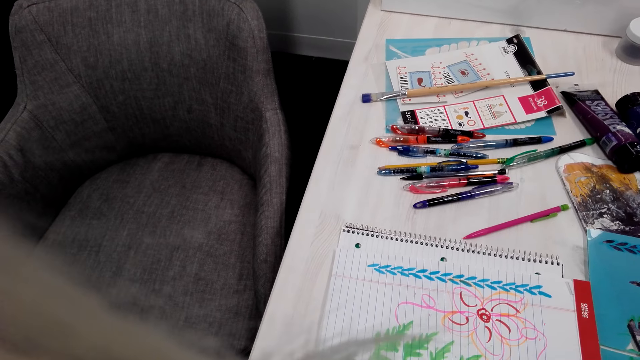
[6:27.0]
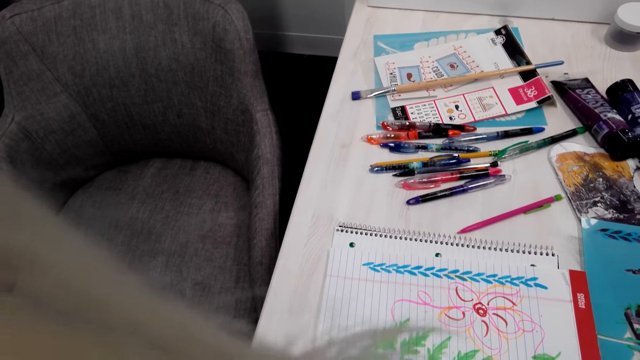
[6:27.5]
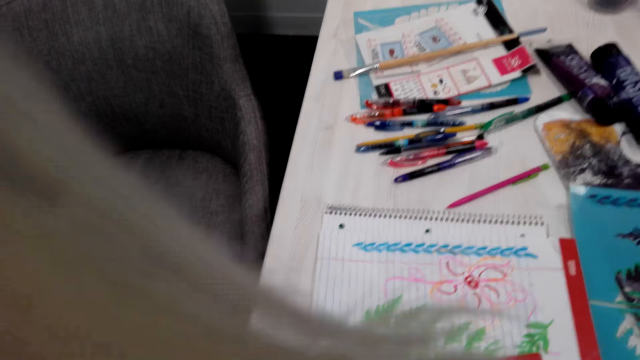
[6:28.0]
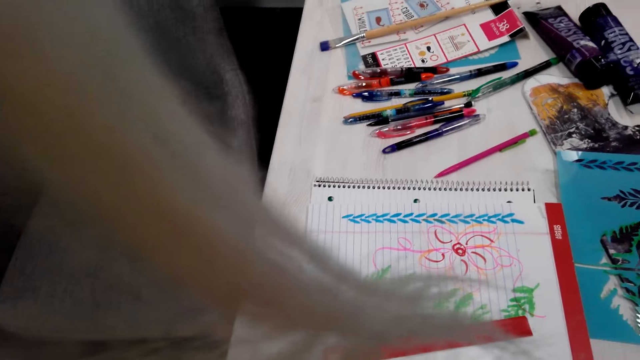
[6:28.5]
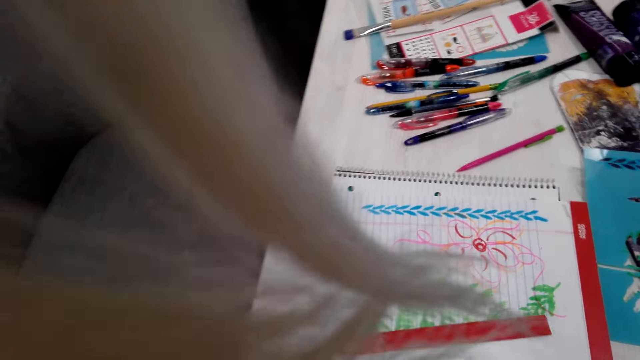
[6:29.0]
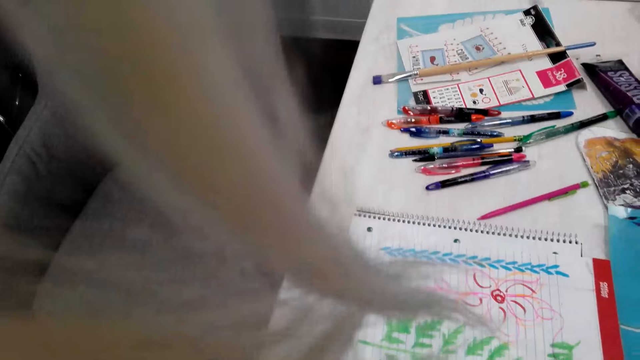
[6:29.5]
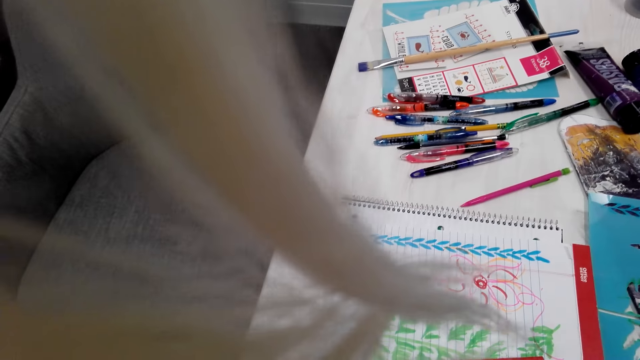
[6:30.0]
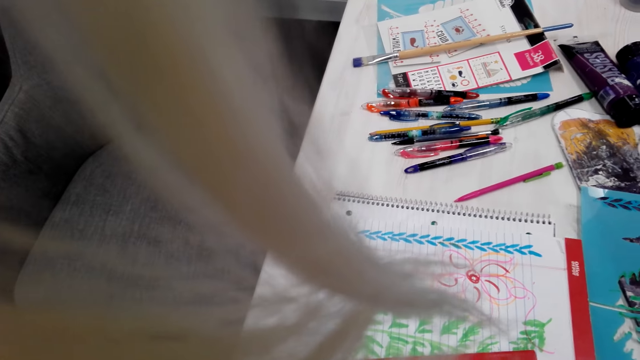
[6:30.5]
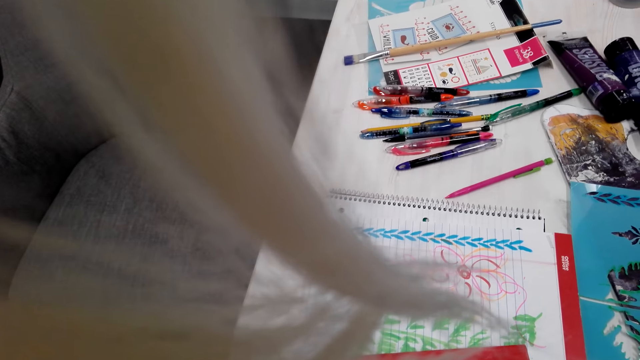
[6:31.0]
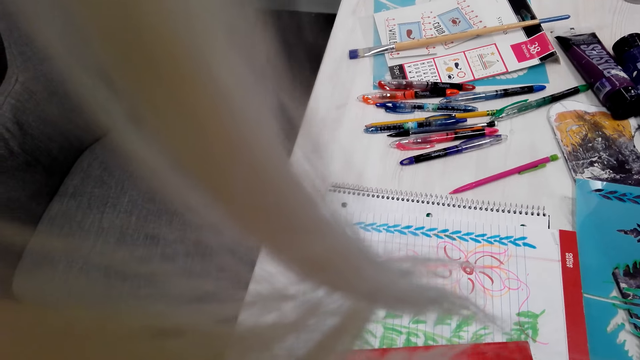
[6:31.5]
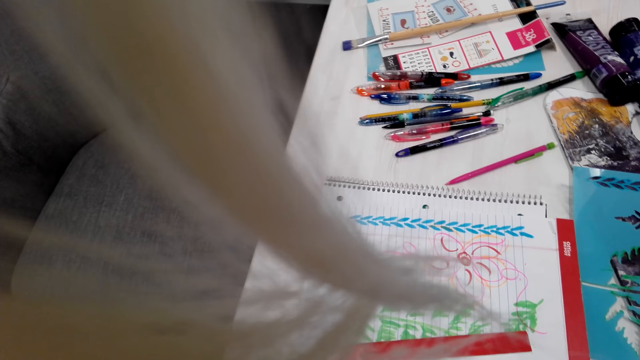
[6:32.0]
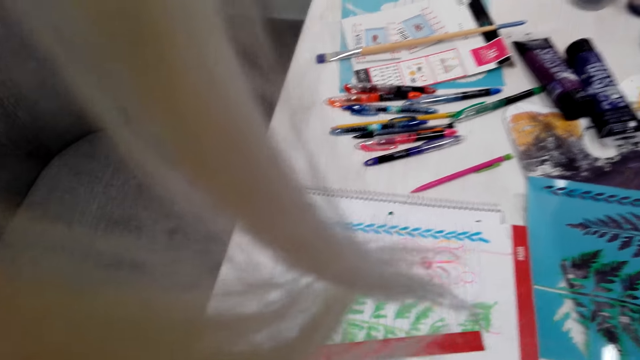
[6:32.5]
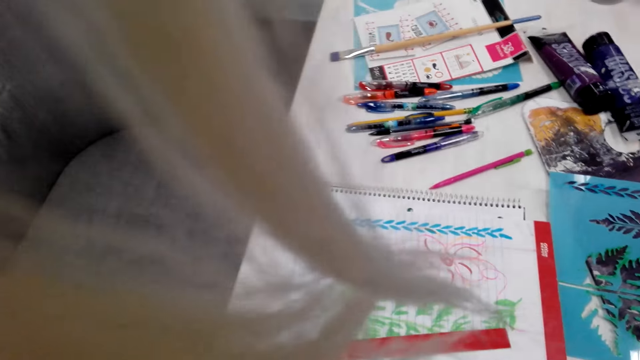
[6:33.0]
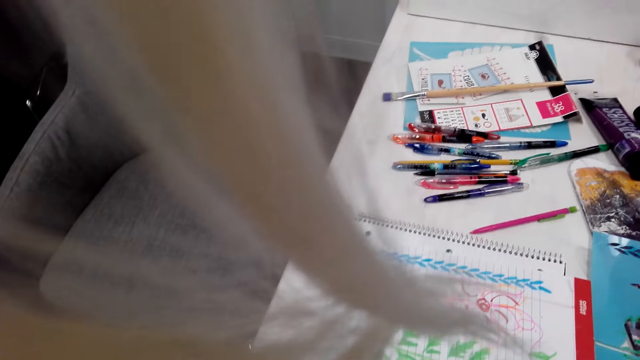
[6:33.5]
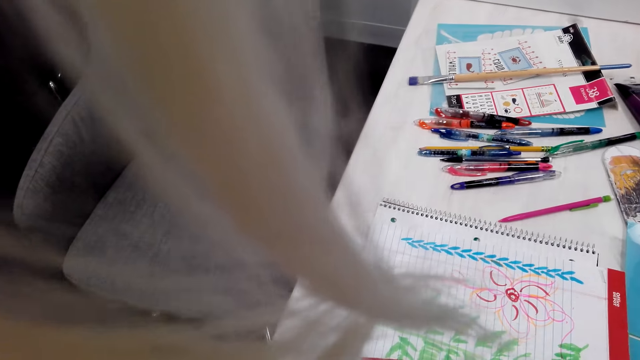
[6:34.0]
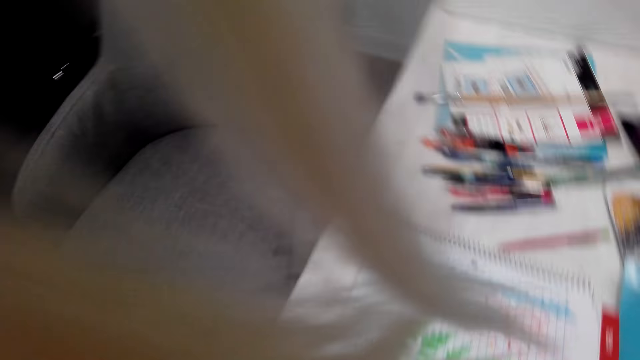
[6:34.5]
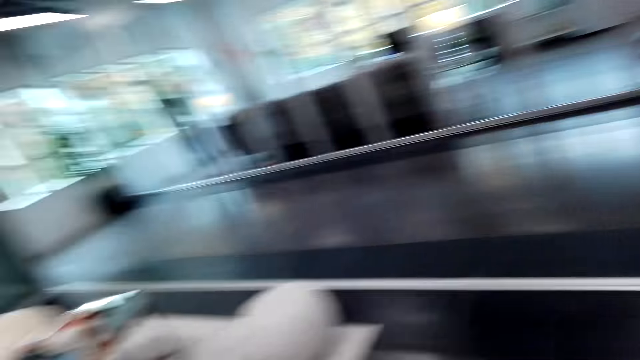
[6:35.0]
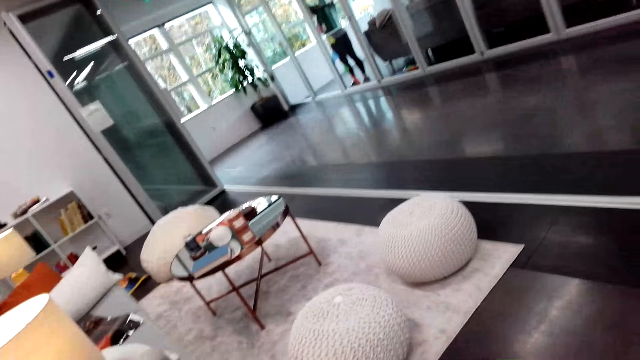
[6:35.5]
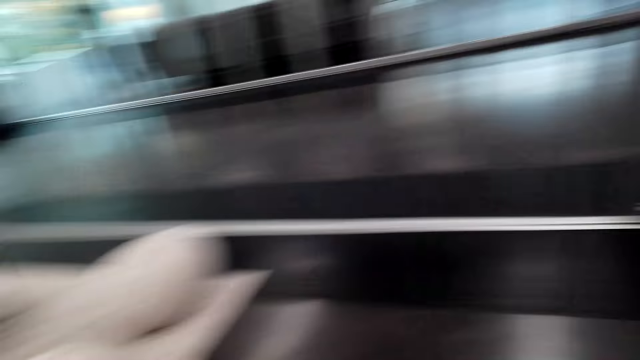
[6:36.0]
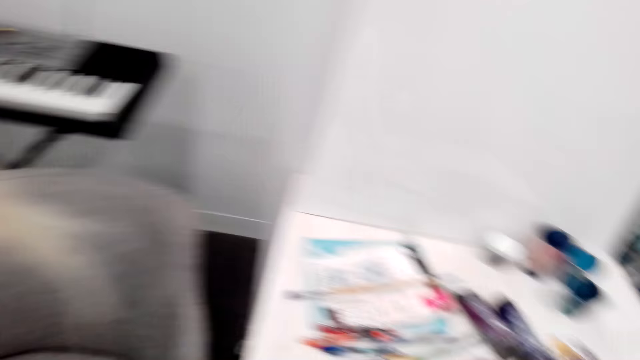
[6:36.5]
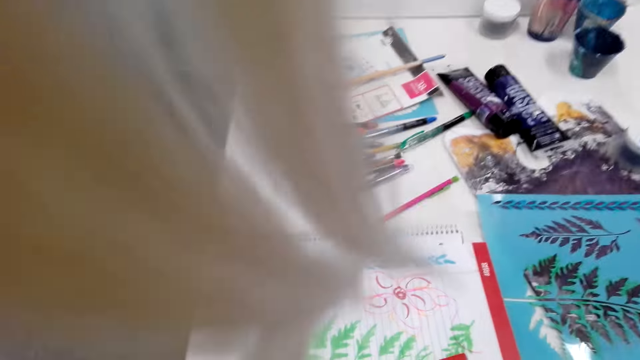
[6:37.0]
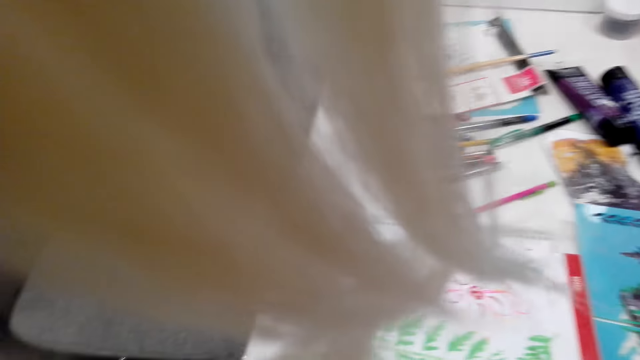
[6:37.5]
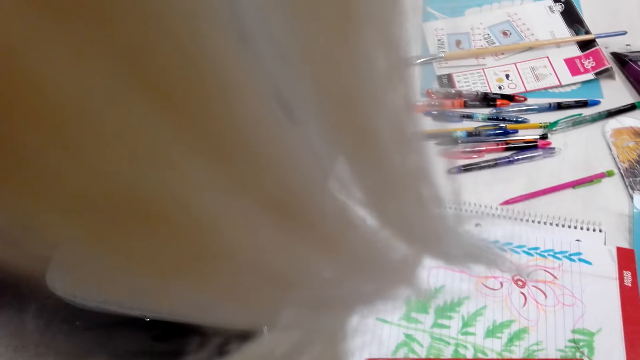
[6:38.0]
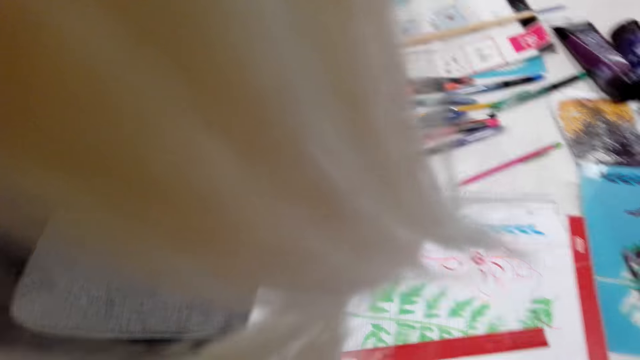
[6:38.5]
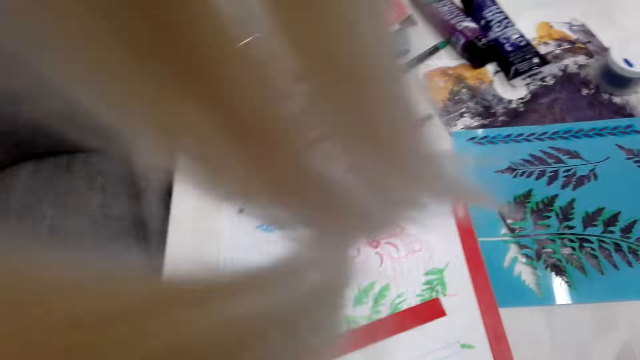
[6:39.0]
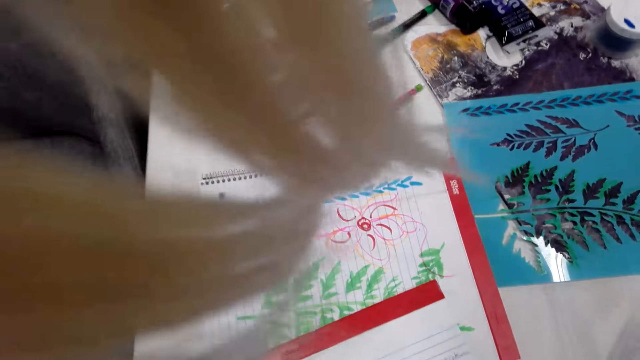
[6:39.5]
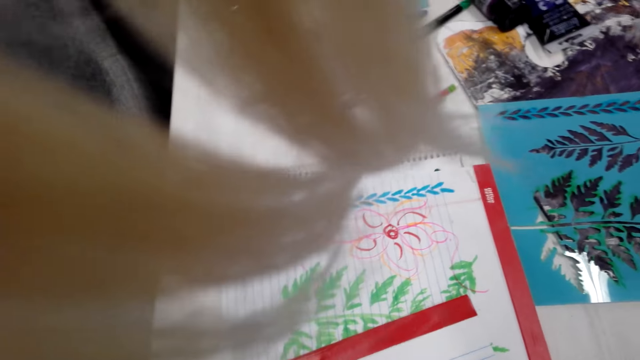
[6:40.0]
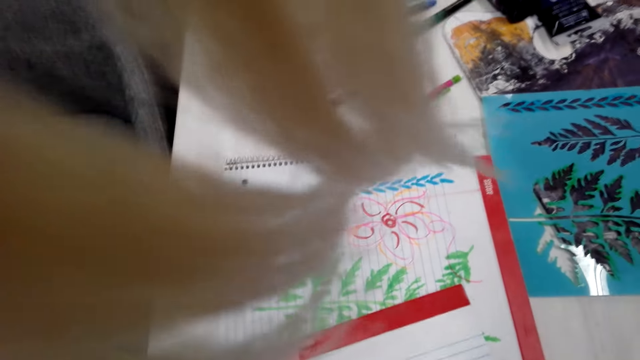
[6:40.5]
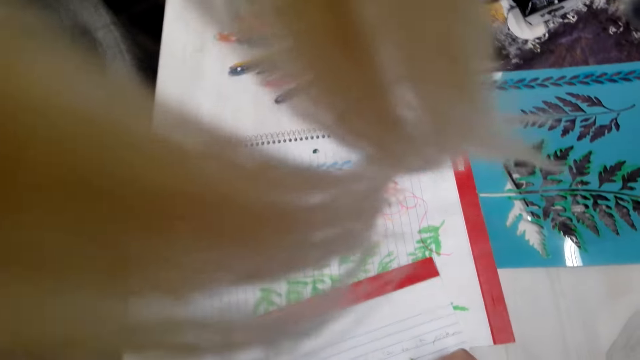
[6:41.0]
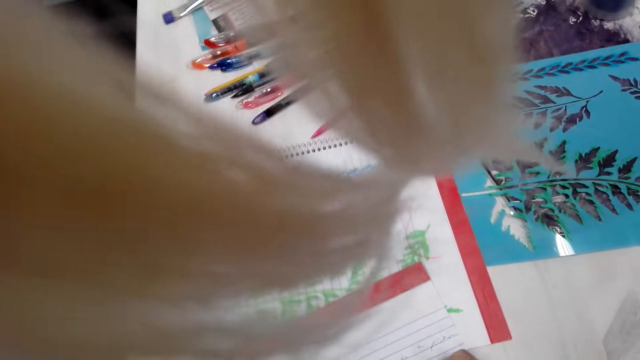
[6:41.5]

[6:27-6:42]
The camera wearer writes. They look at the picture. They look around. They write.

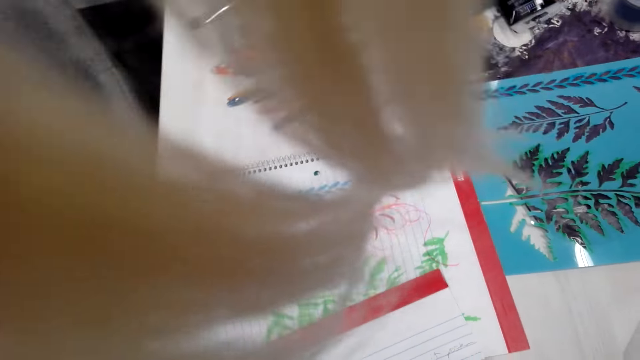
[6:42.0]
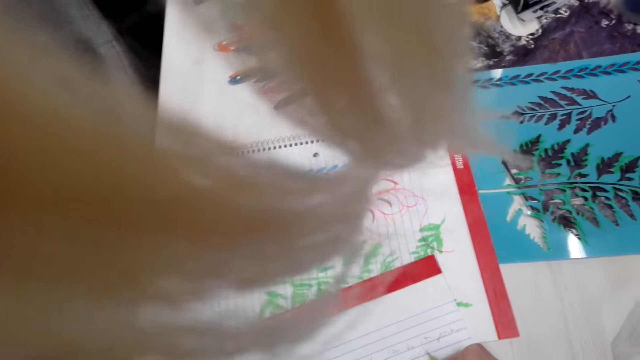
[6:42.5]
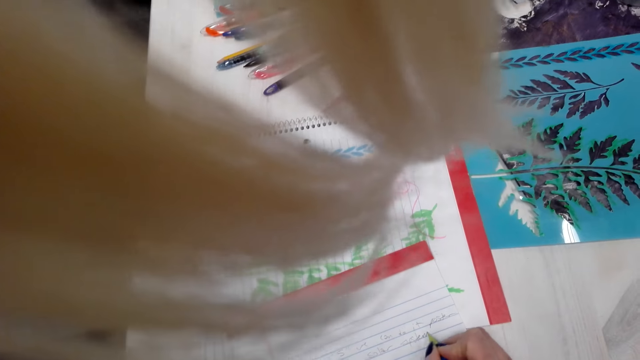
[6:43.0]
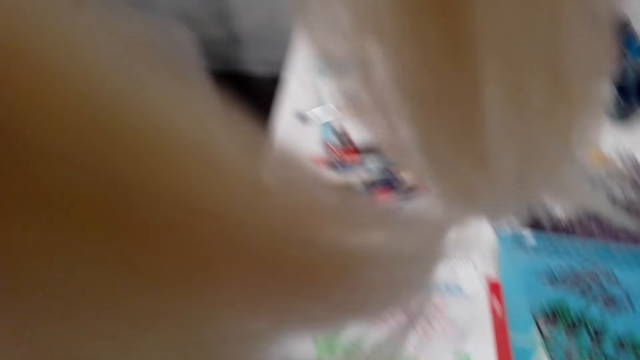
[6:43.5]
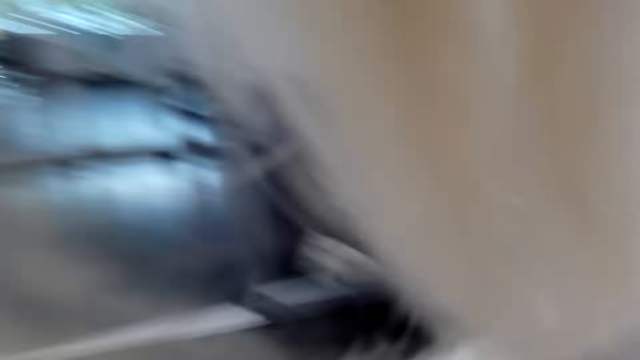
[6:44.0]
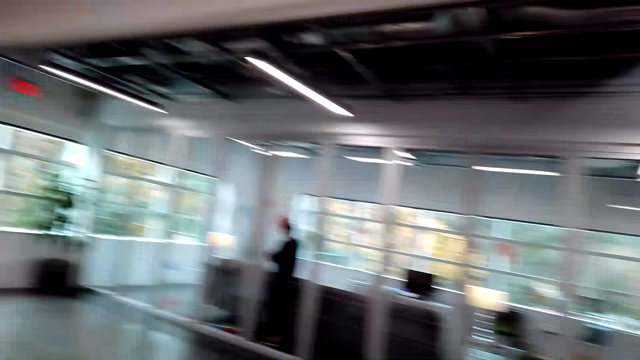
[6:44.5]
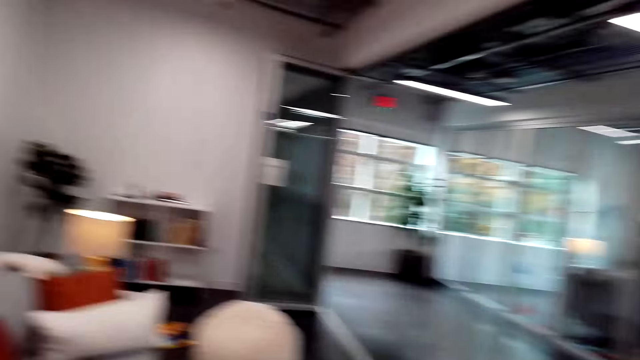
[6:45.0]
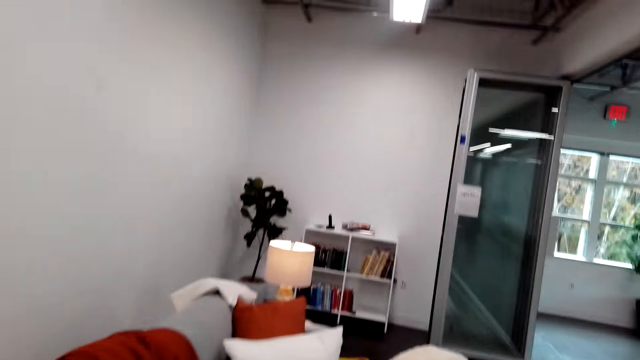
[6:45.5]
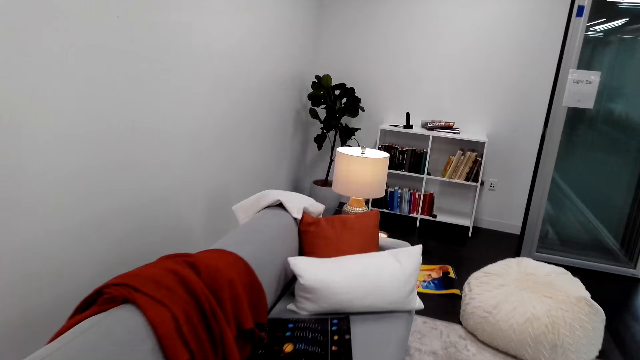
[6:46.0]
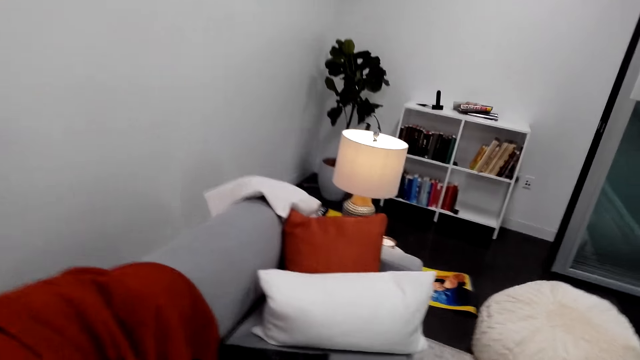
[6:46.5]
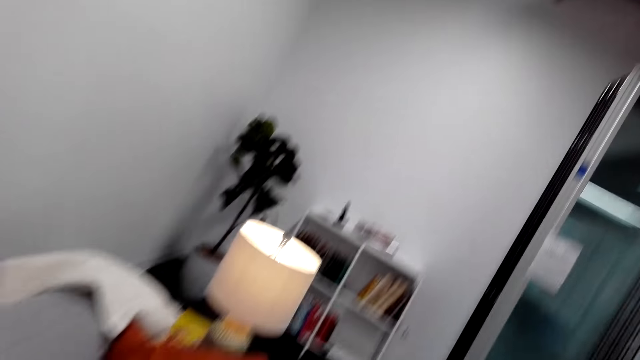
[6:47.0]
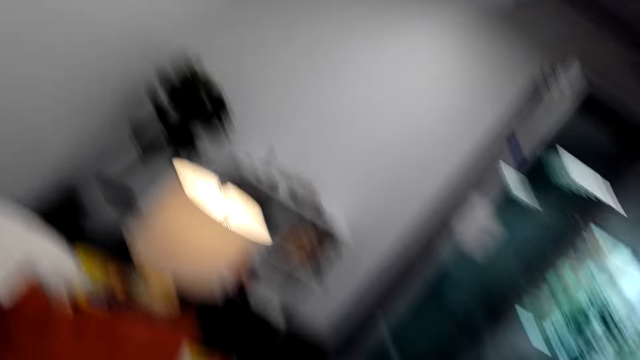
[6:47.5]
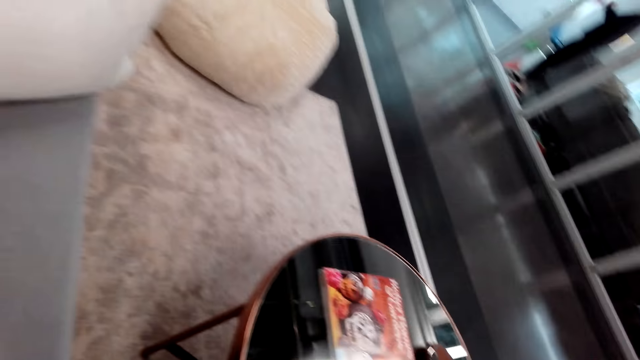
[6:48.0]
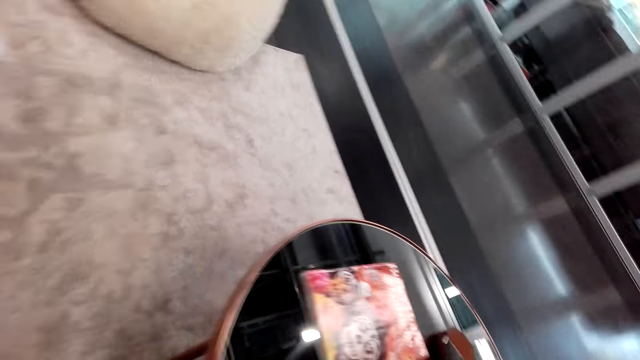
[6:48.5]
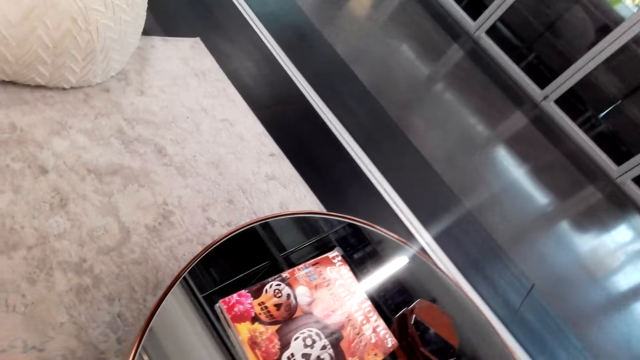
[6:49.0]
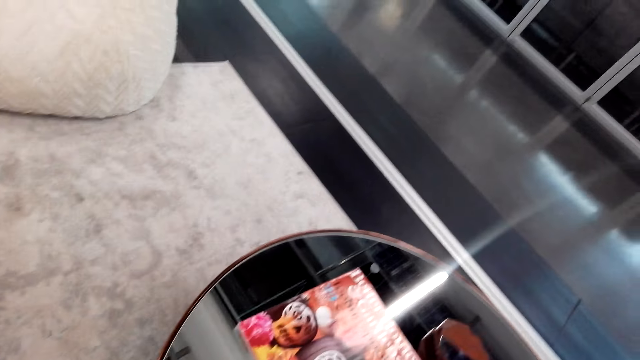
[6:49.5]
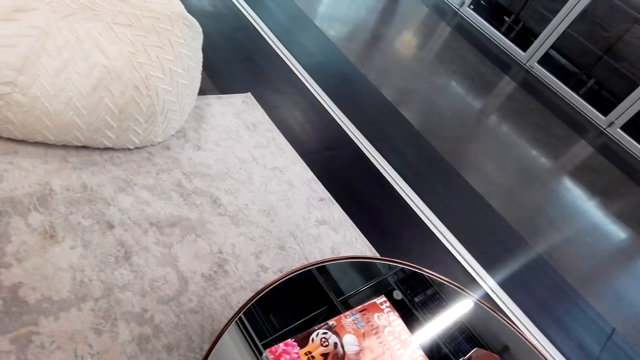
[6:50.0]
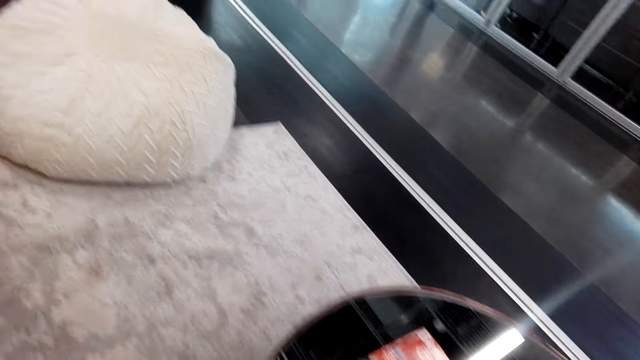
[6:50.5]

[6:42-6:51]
The camera wearer turns. They walk around.
